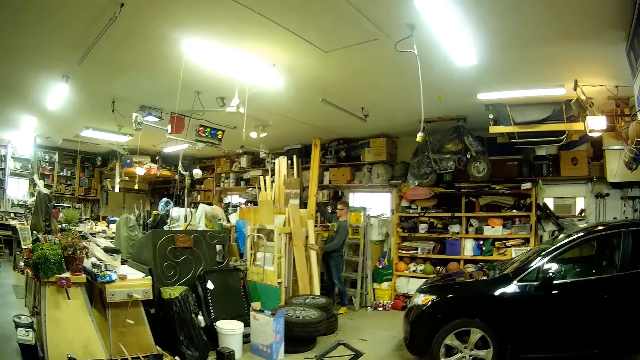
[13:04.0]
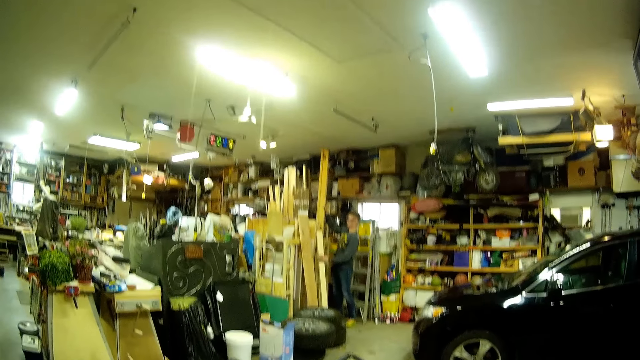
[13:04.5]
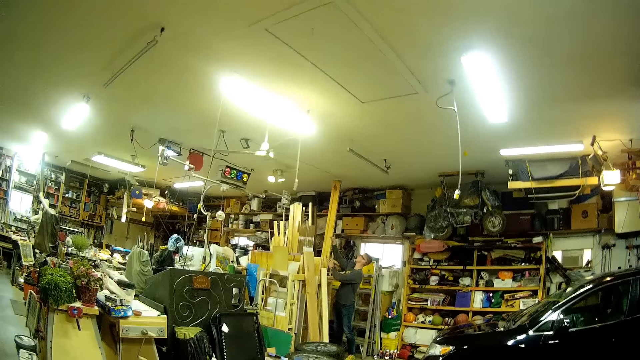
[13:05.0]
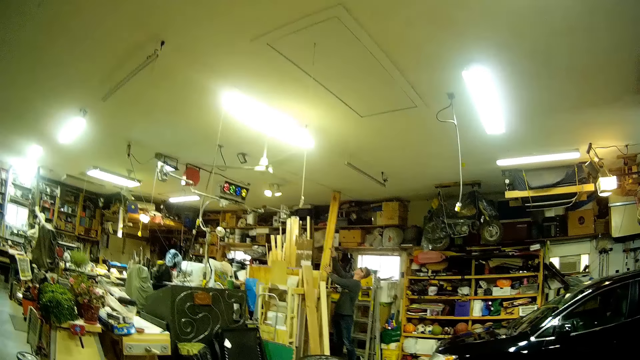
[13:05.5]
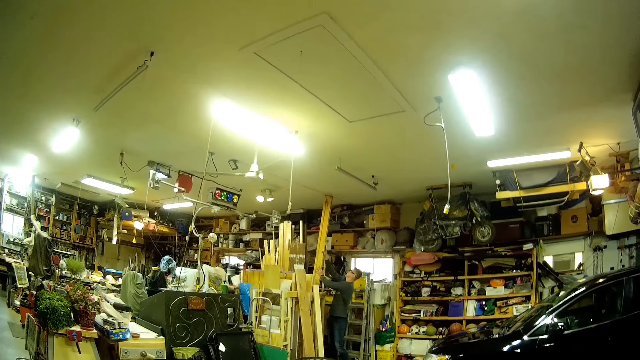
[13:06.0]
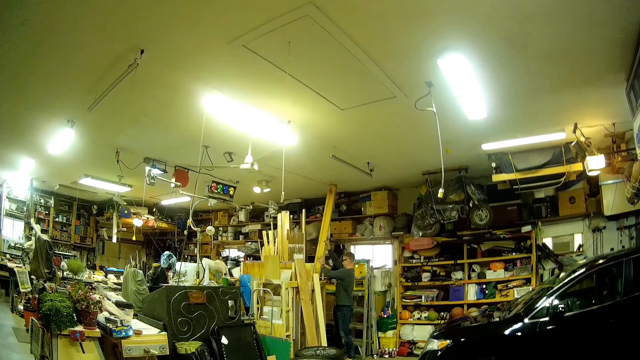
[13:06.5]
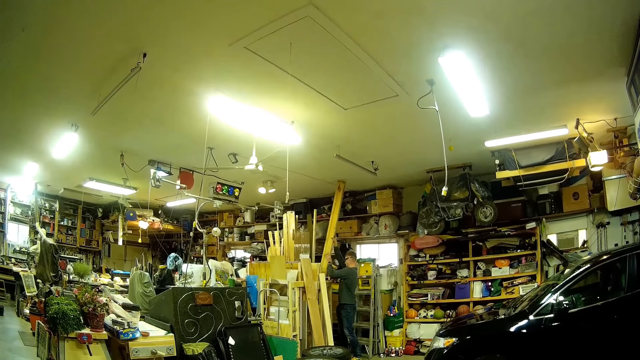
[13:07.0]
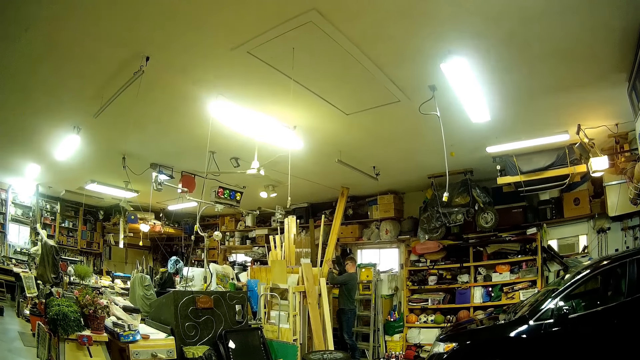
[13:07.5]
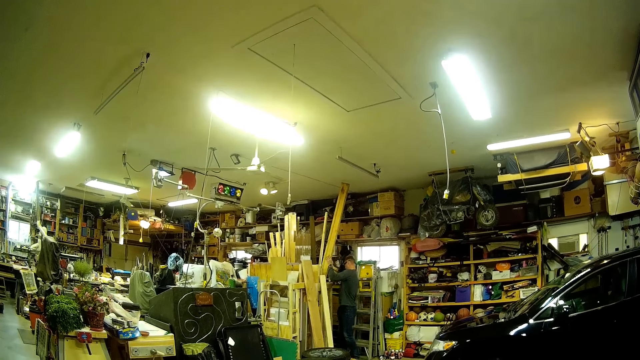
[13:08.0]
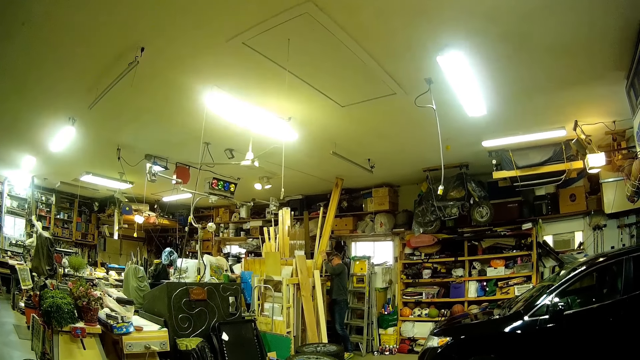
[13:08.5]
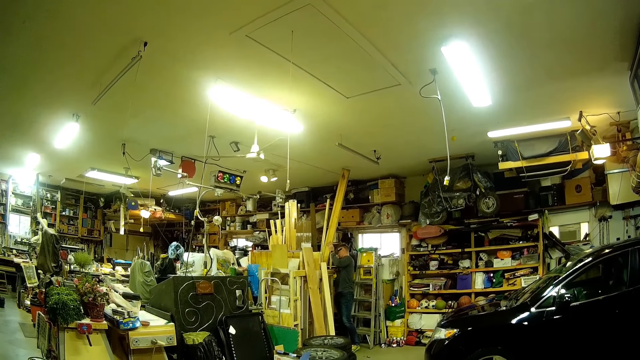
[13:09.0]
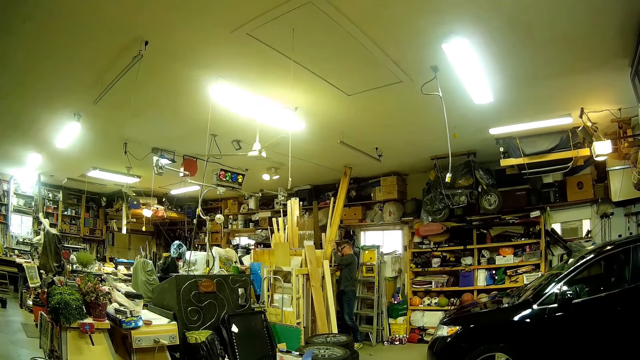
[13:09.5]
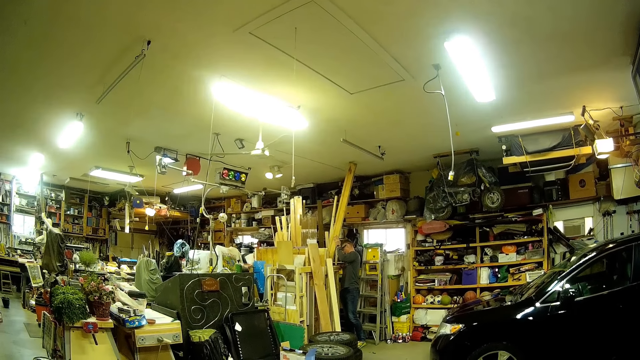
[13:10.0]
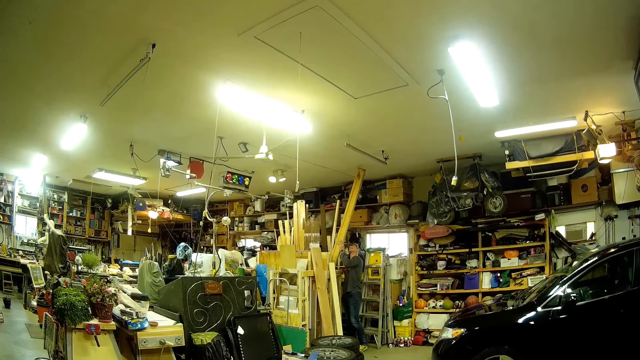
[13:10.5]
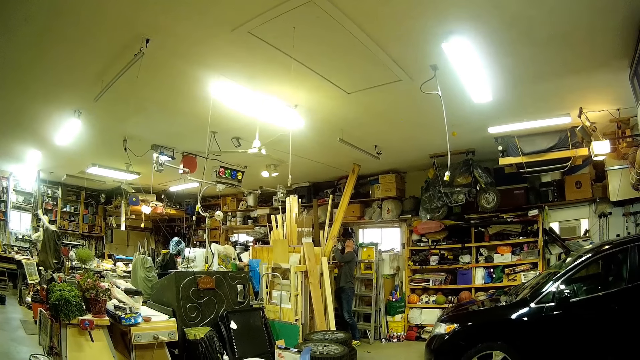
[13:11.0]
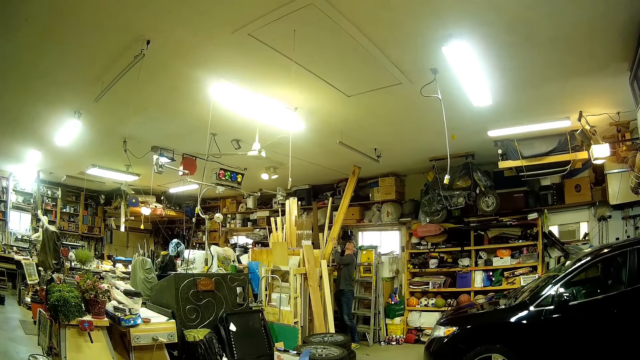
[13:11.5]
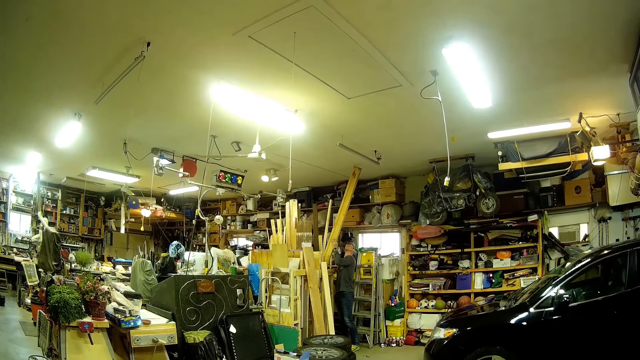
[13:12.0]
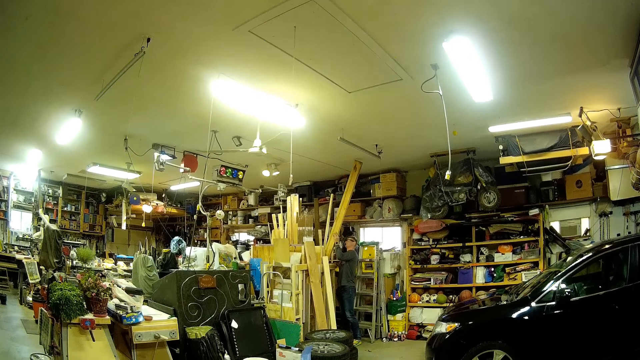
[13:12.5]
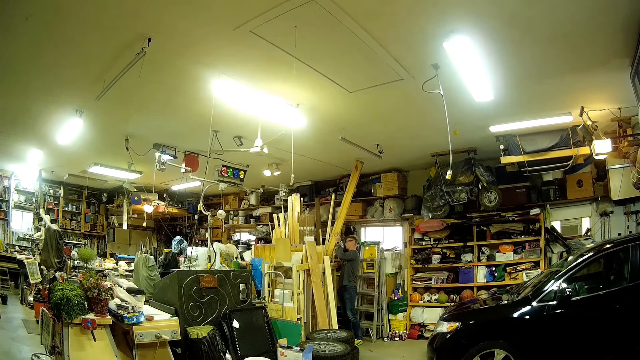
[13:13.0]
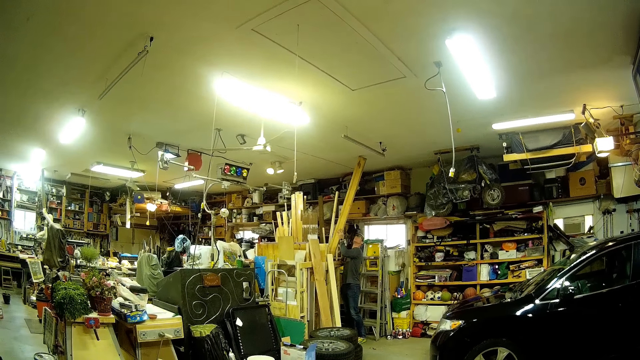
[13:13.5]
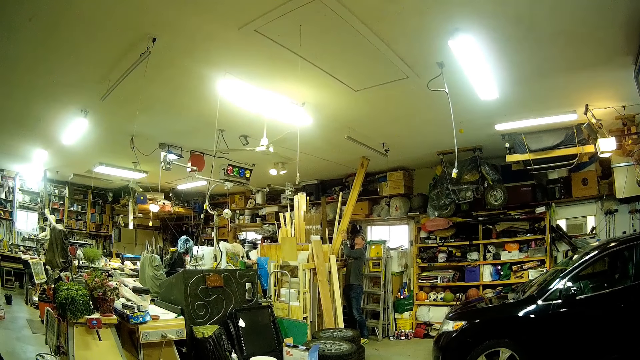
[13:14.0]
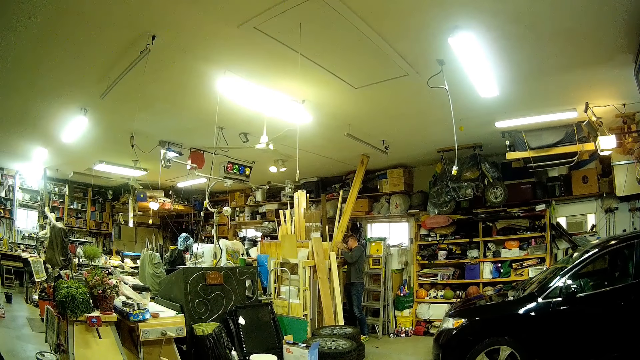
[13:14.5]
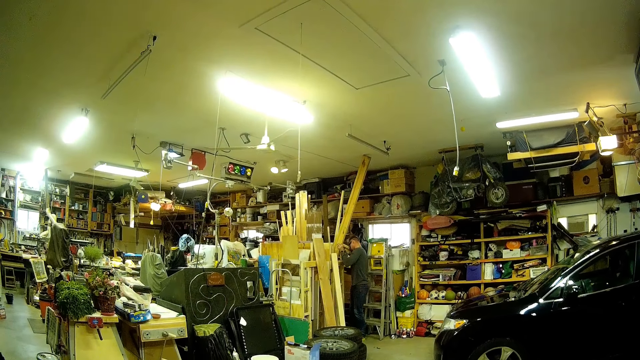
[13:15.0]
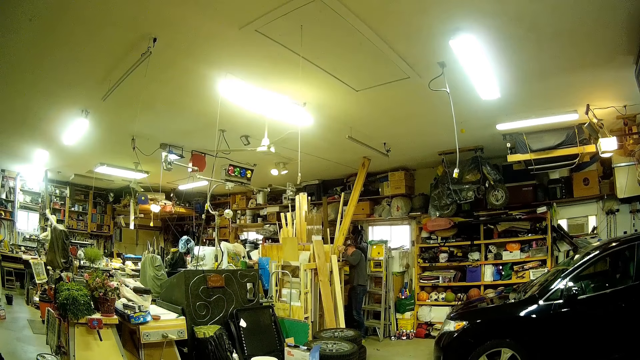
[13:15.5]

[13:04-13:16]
The man rests the wood plank in his left hand on a stack of wood planks. The man removes the wood. The man arranges the wood planks in the stack of wood planks.

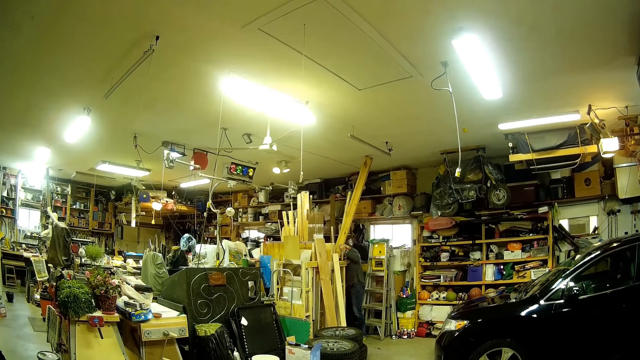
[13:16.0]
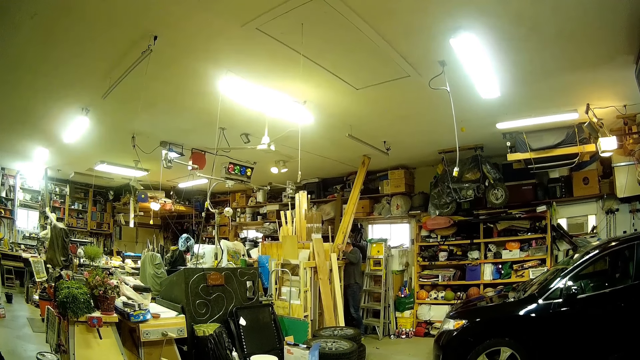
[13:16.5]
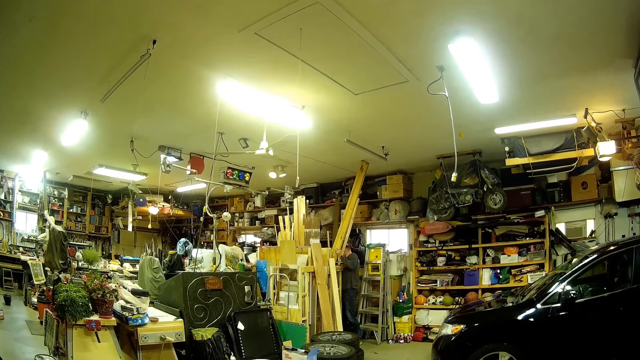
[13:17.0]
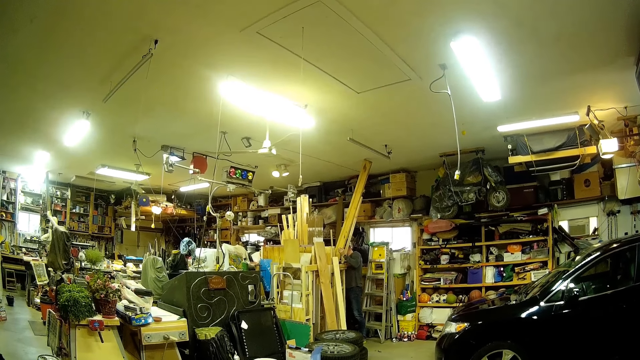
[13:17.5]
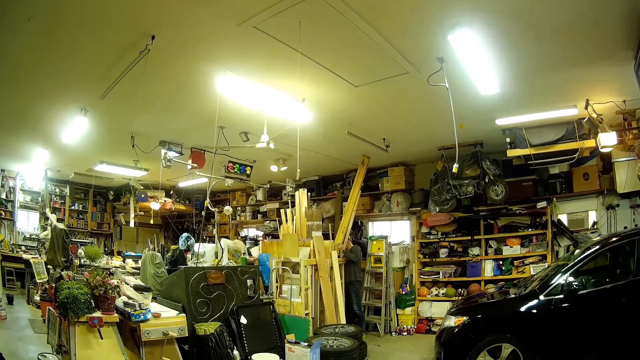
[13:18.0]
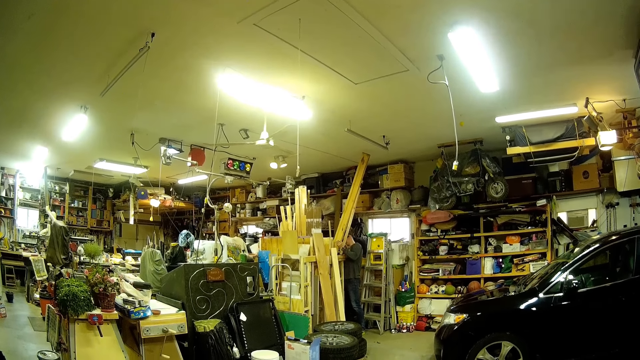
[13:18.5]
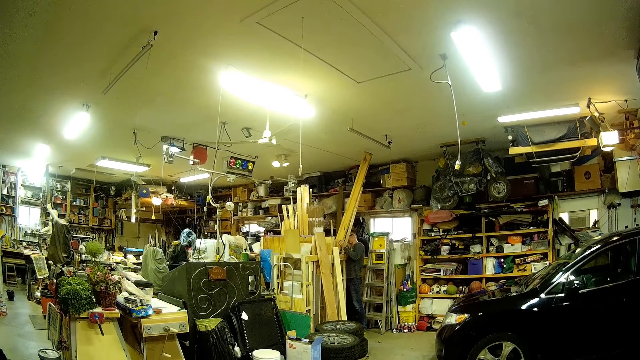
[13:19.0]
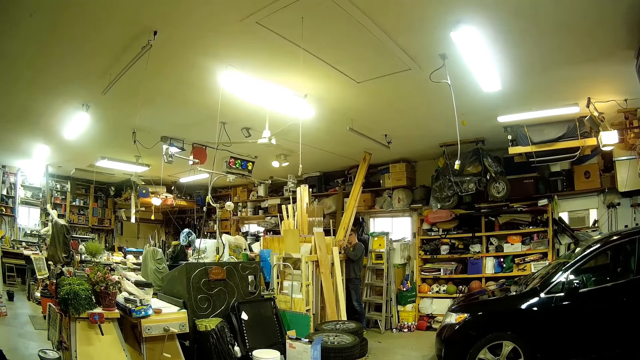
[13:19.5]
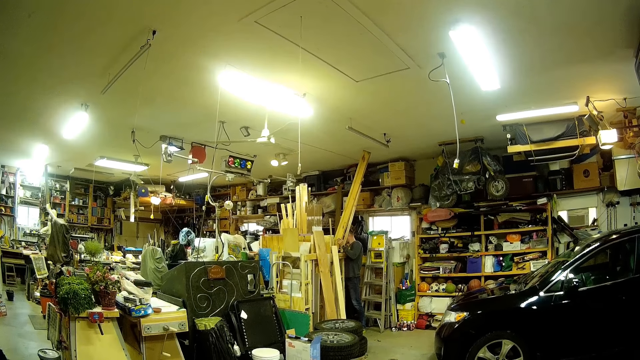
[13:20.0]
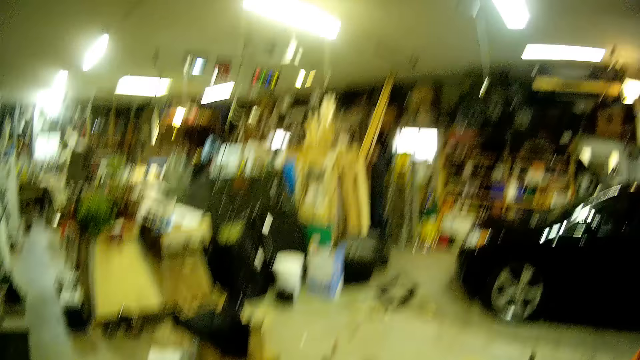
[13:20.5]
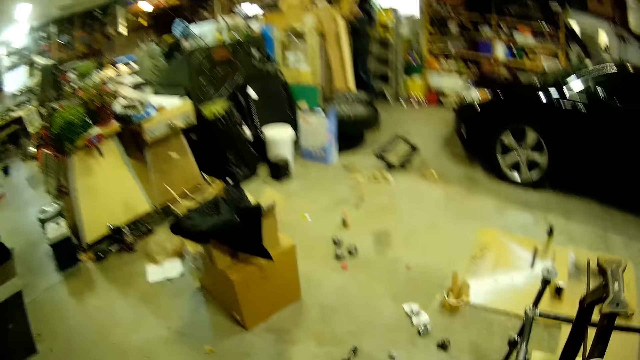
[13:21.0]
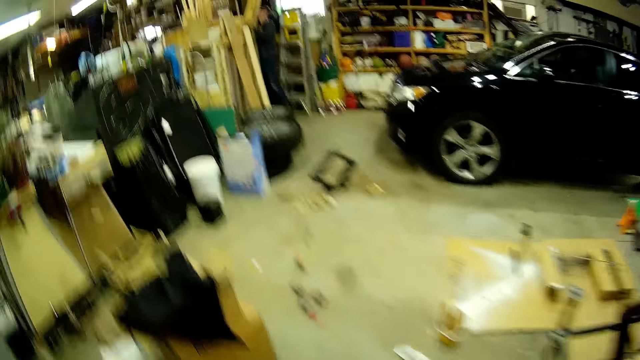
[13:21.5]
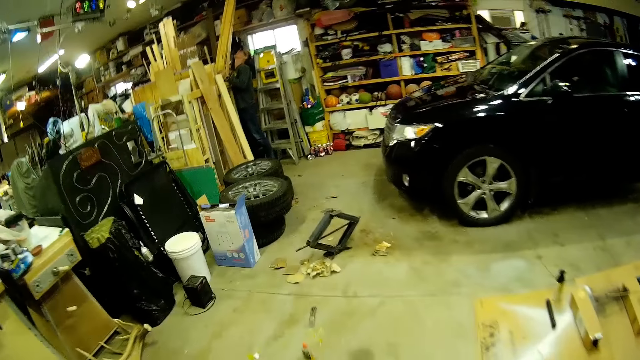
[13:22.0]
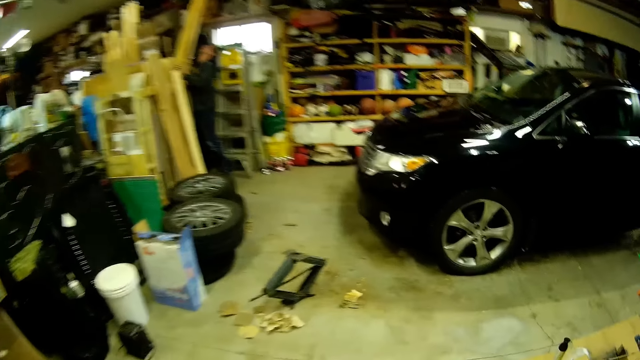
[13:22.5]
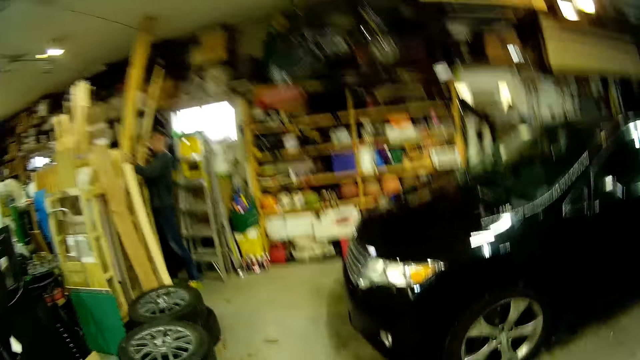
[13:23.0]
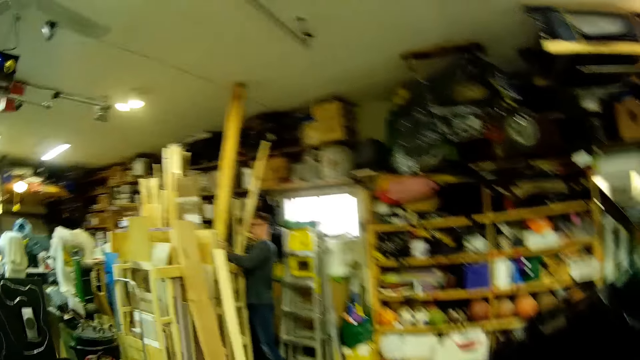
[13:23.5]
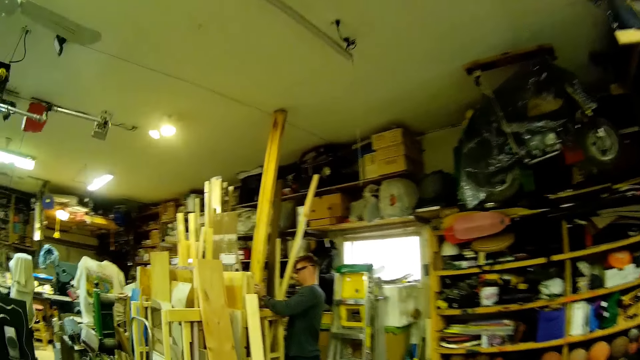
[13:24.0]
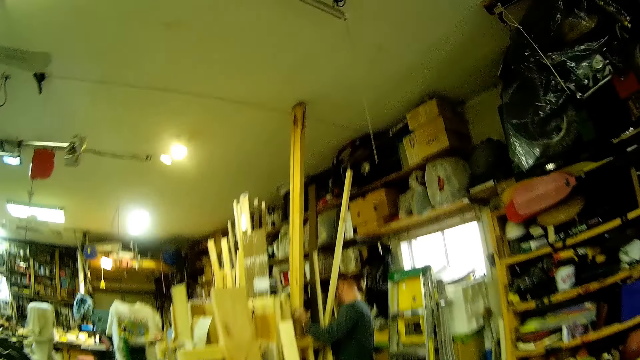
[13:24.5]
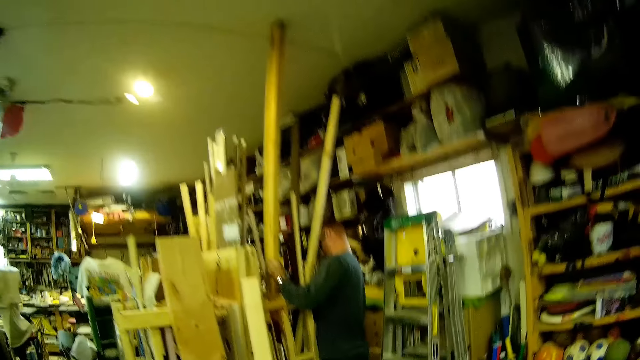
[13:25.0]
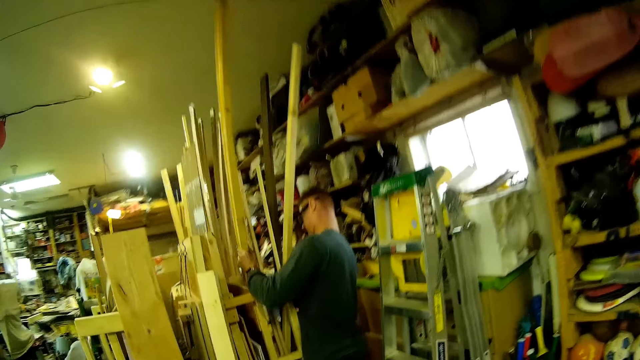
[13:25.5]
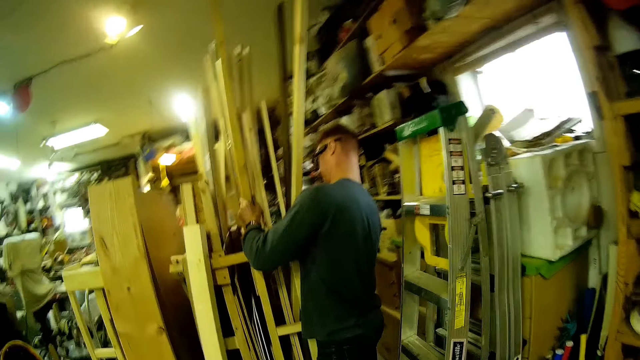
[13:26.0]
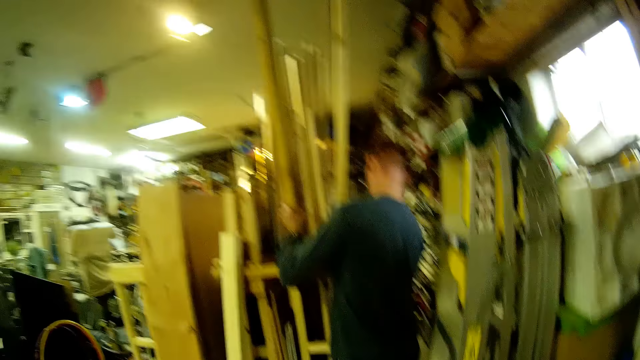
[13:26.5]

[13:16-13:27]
The camera wearer moves around the workshop. They walk towards the man.
